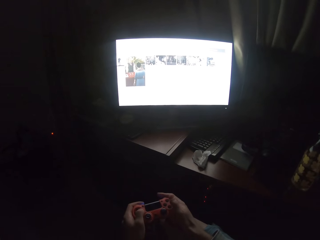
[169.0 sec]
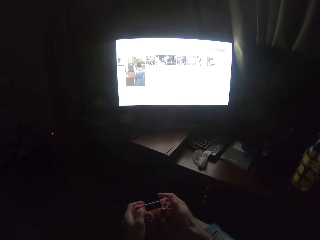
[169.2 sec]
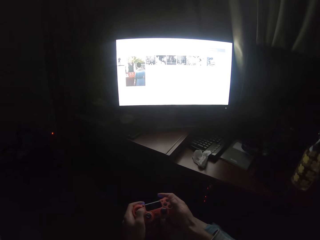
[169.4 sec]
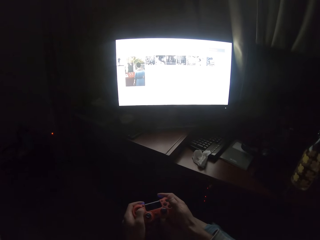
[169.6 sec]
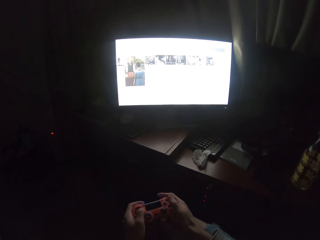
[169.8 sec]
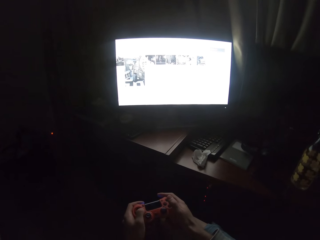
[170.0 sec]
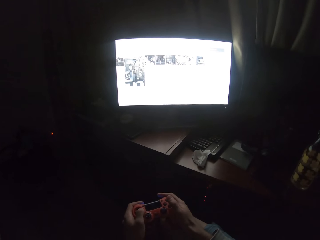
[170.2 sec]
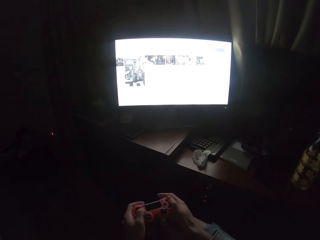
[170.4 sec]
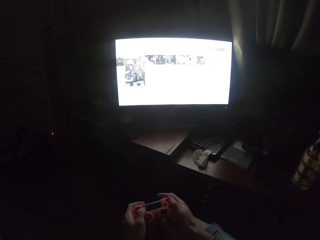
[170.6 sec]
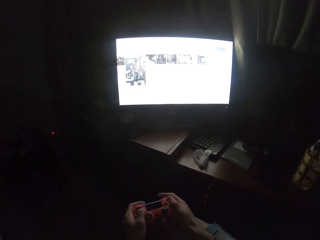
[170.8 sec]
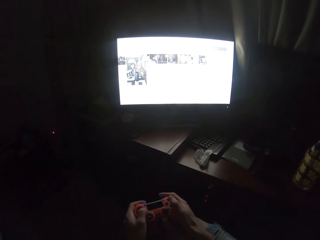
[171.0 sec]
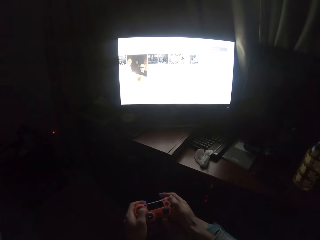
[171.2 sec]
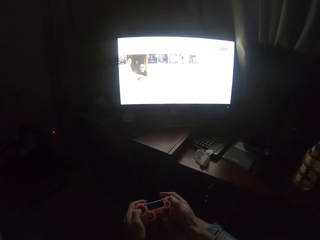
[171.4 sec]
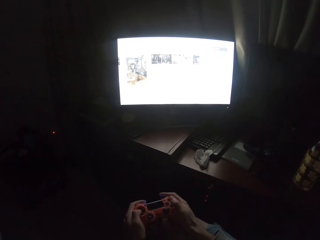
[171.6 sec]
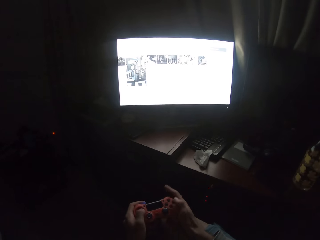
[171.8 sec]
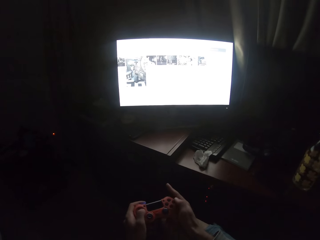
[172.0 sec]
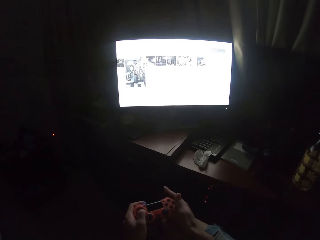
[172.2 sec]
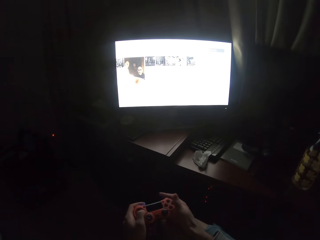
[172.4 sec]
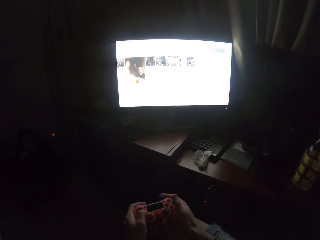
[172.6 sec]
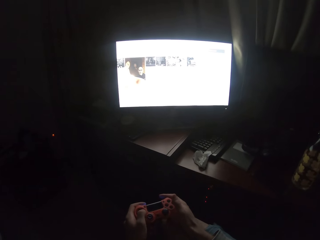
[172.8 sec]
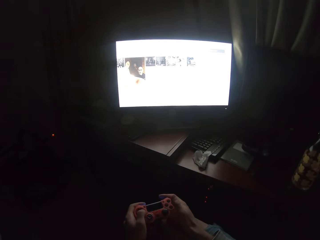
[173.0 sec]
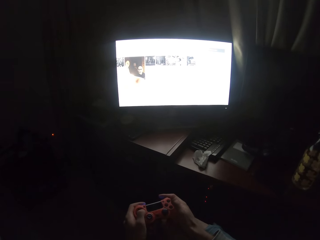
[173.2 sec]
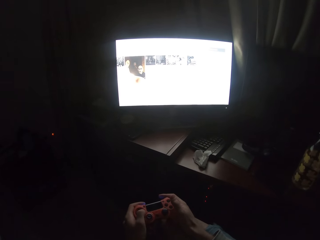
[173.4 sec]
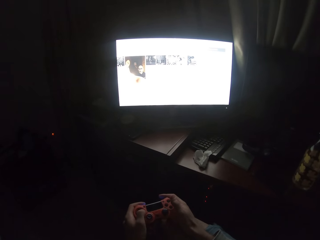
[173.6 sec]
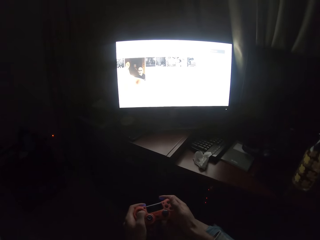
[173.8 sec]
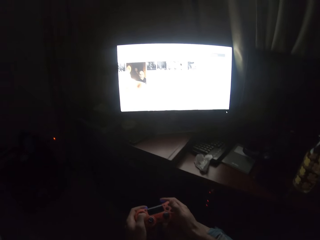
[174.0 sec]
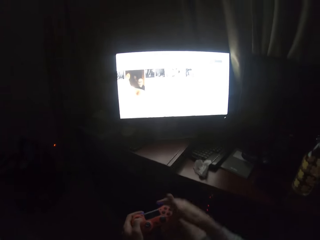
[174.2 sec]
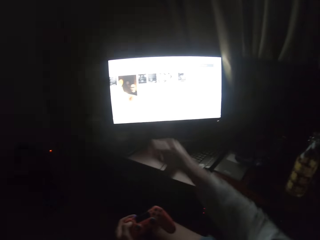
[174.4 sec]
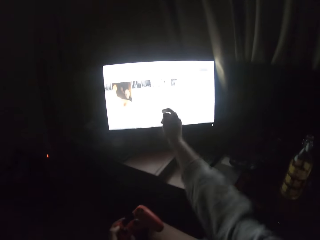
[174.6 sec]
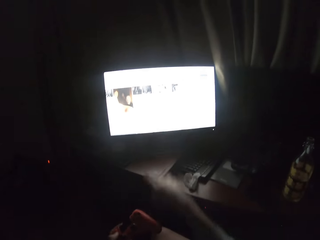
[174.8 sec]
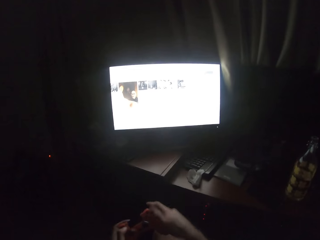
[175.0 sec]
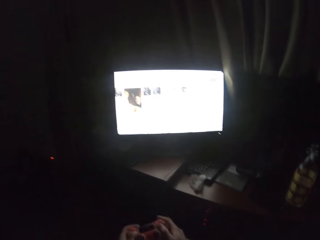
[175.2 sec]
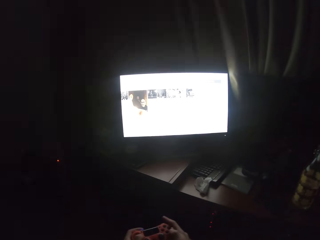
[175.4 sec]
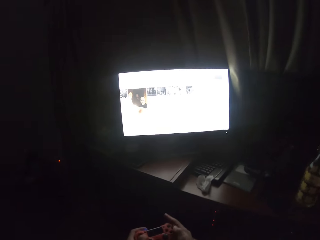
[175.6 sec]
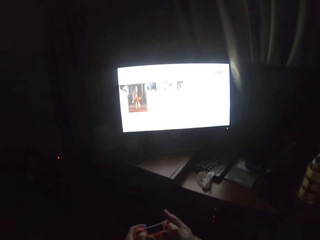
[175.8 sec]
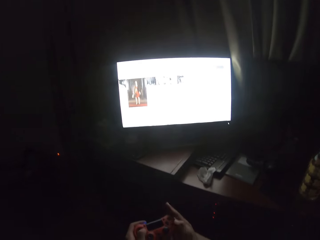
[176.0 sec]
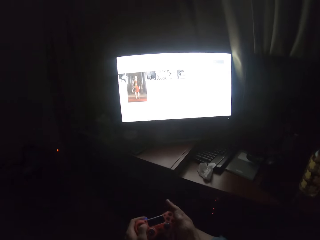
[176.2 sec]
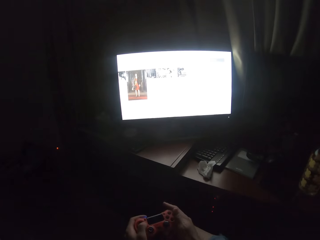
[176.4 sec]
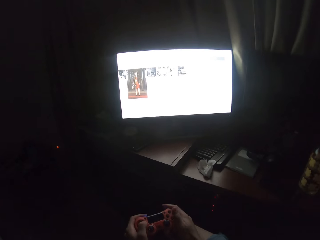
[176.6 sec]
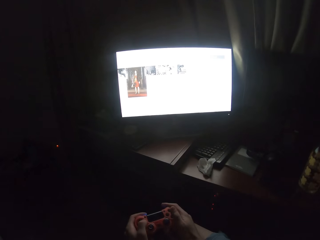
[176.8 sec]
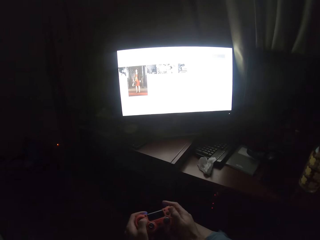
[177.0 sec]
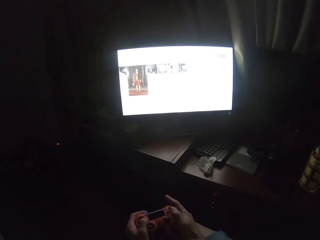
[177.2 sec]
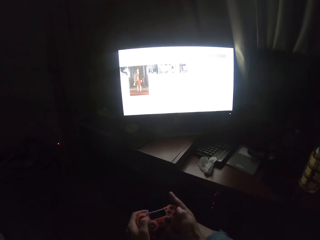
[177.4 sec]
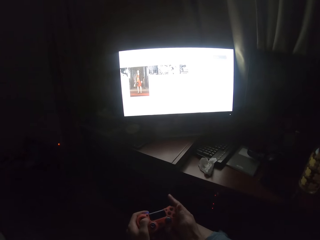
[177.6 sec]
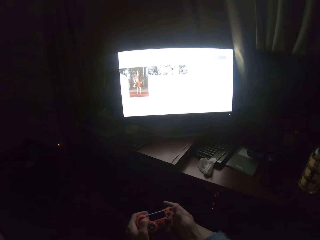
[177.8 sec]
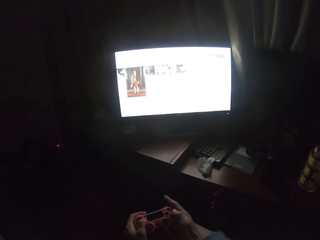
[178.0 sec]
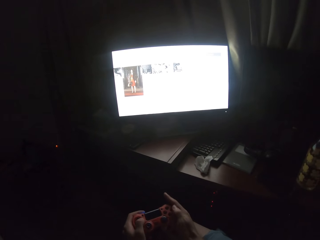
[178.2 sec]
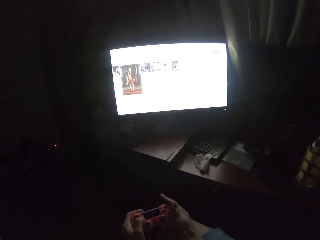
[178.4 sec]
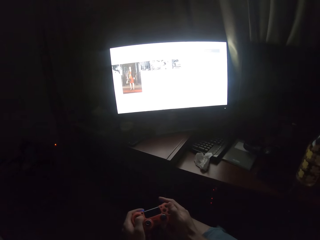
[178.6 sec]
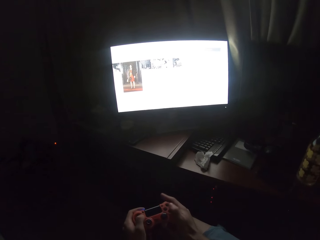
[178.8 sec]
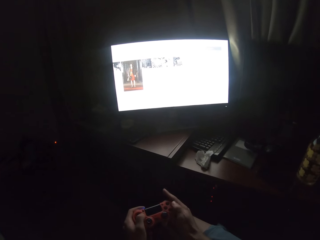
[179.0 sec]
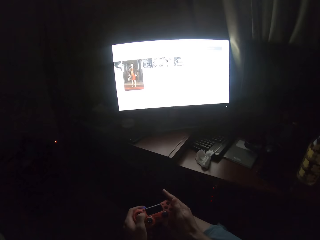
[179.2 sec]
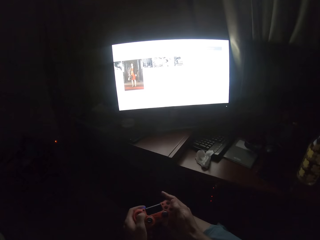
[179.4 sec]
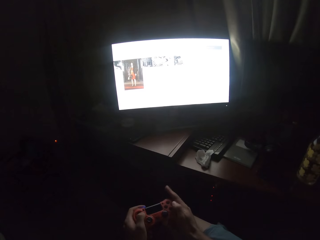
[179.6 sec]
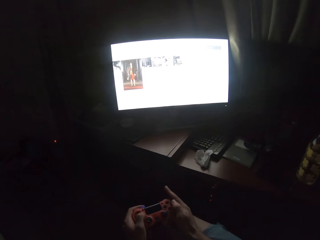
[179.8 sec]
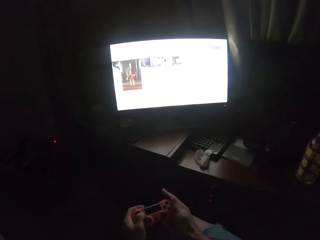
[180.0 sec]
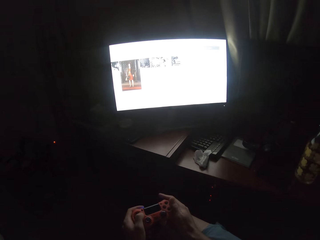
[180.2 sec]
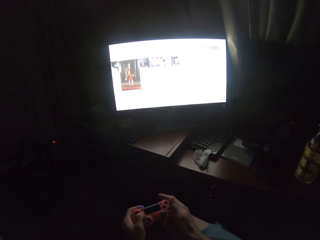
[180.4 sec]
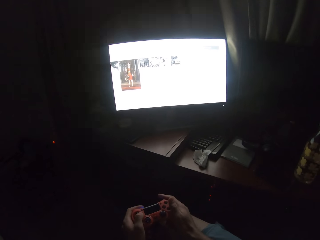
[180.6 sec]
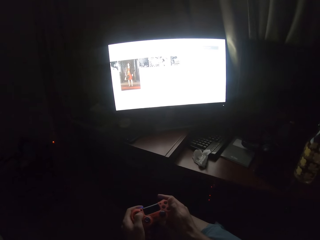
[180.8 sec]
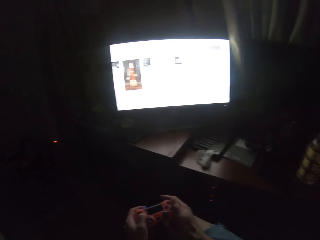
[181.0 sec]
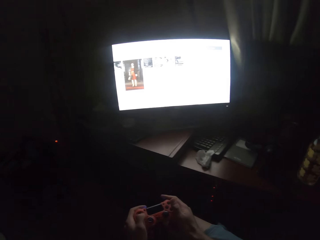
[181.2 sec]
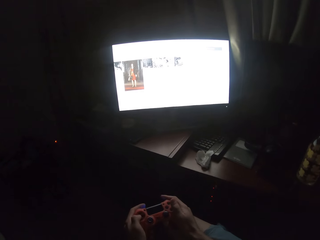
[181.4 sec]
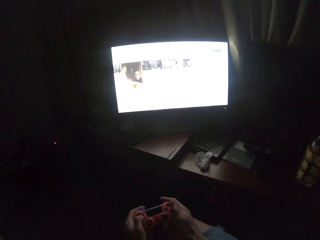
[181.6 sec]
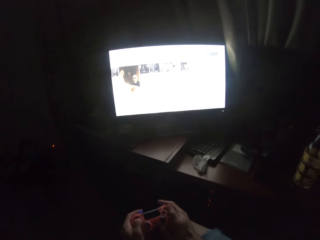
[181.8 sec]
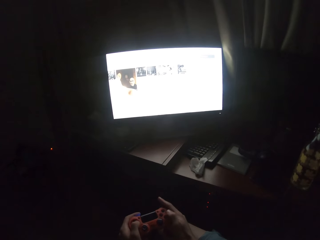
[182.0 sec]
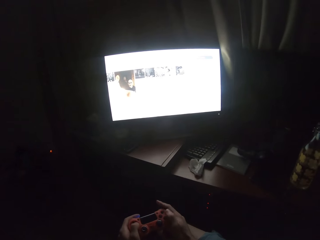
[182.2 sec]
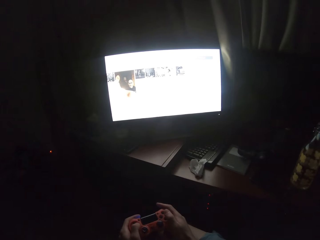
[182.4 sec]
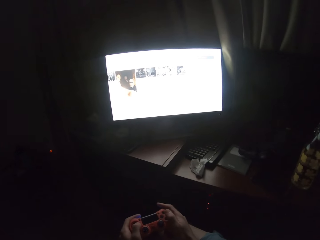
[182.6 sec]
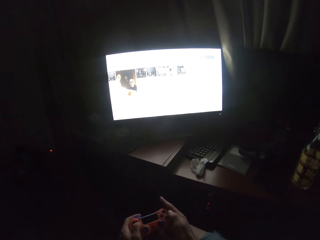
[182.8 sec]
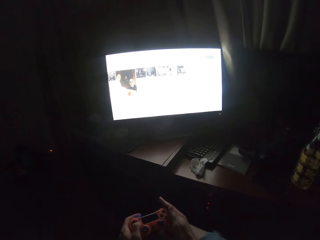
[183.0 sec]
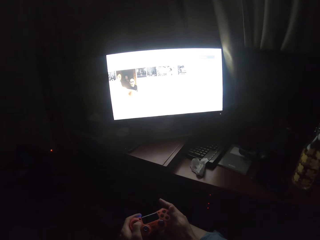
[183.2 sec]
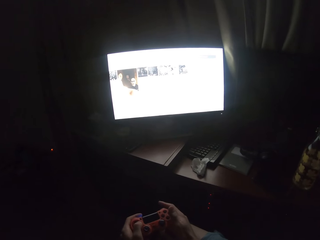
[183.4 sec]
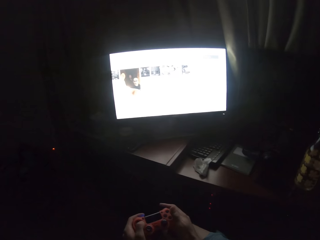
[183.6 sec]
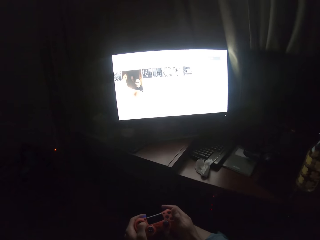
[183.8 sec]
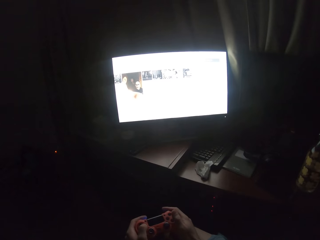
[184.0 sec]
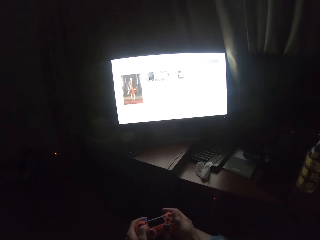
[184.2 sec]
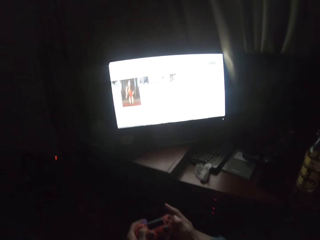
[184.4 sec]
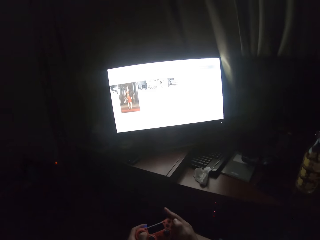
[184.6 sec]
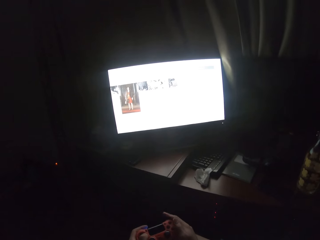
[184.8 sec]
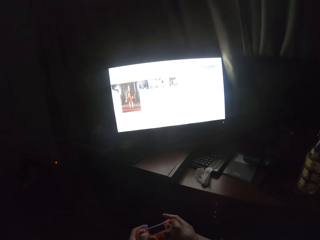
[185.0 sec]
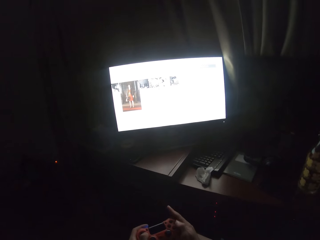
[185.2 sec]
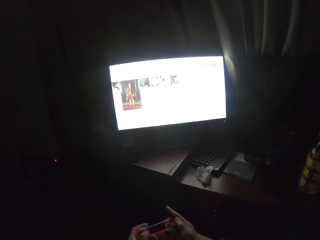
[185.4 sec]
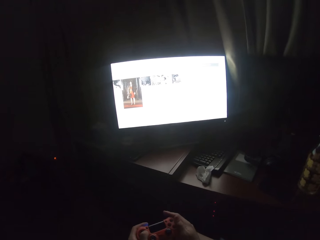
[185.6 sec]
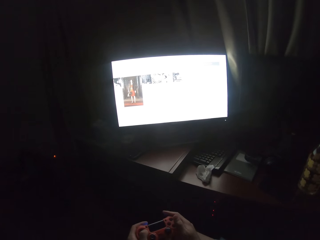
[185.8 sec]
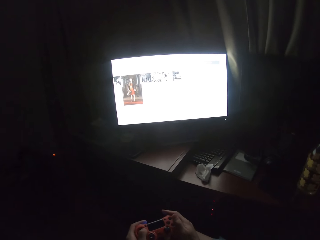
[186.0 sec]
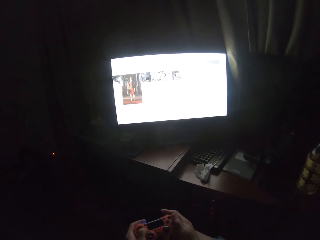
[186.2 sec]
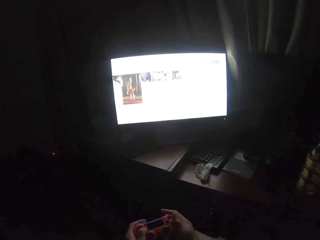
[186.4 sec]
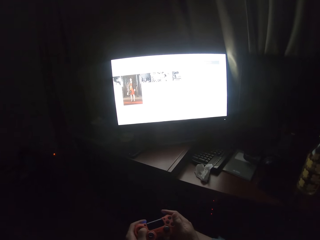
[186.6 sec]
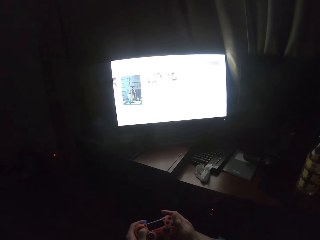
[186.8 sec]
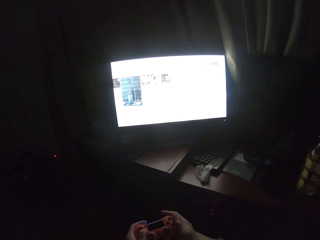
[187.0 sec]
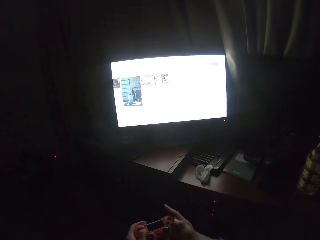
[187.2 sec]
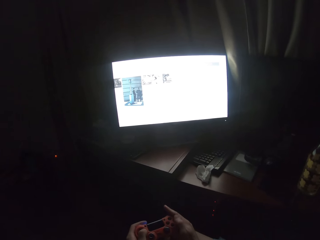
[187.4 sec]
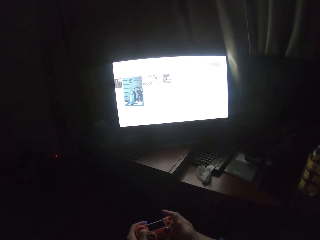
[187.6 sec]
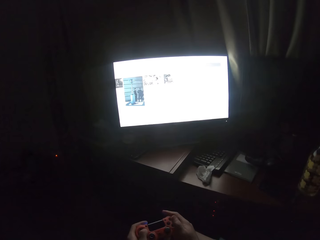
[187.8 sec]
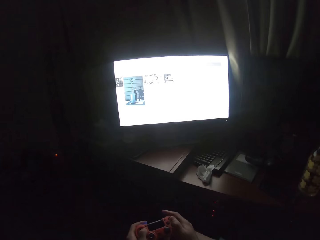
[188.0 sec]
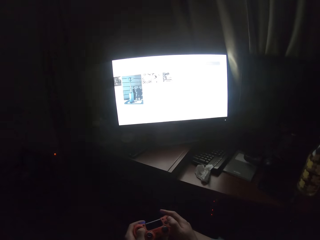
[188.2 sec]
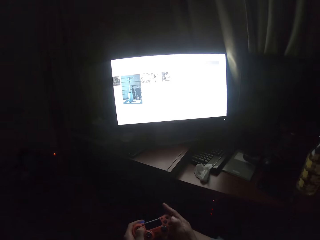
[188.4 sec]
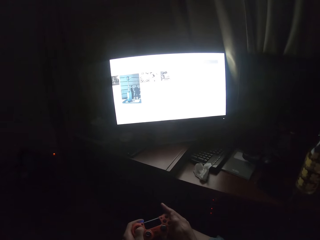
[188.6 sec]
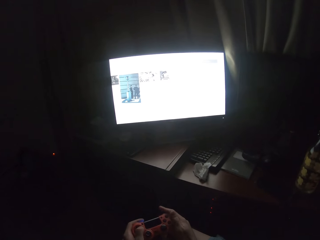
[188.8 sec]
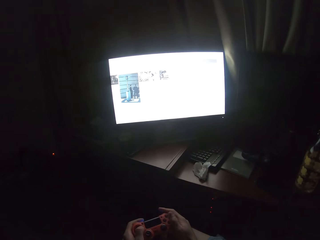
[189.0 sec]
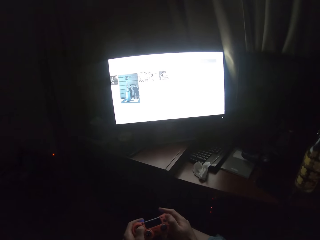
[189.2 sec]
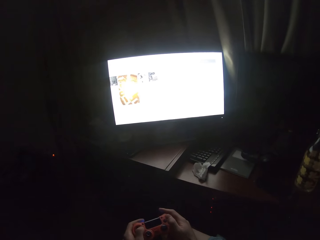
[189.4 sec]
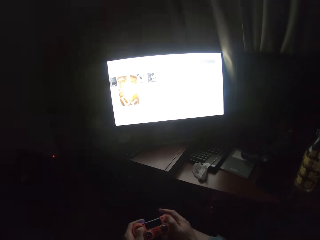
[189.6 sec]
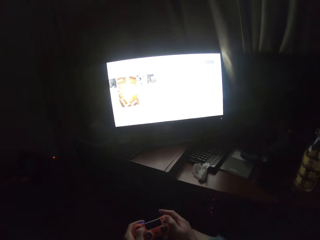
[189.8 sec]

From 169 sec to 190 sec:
The camera wearer stretches his right hand. He holds the gaming controller. He turns to the side. He scrolls through the screen with the controller.
